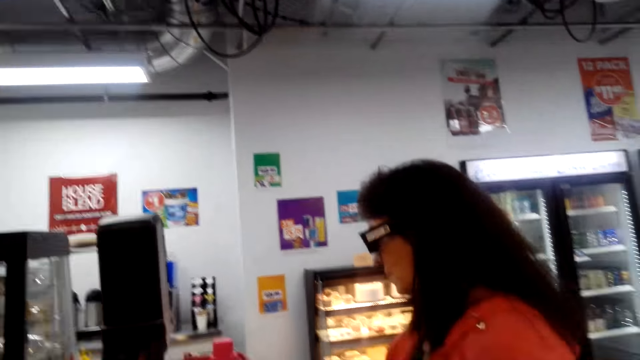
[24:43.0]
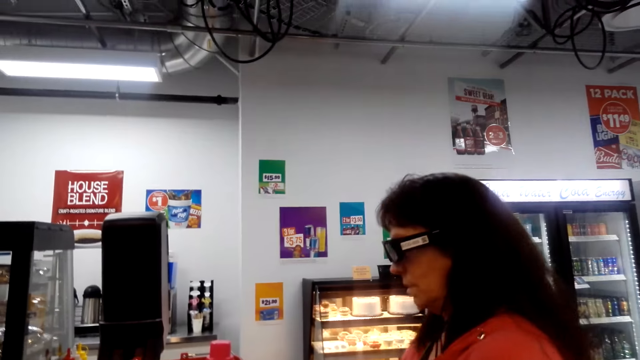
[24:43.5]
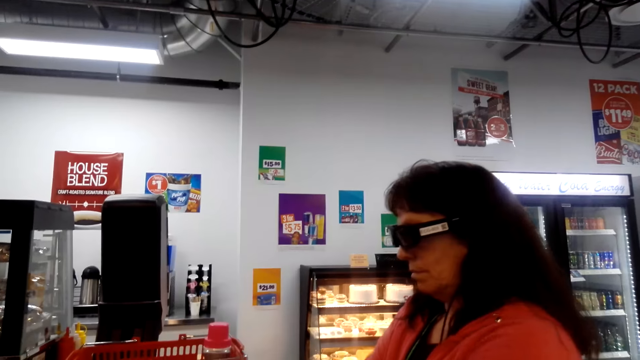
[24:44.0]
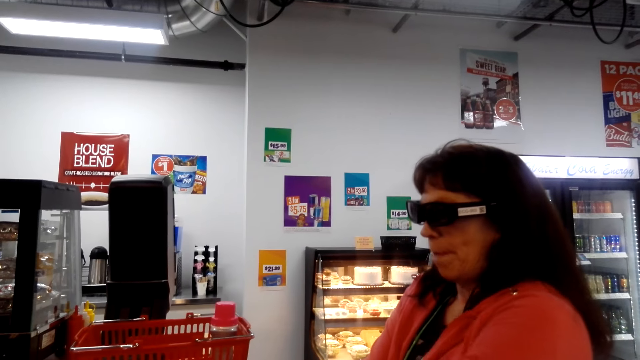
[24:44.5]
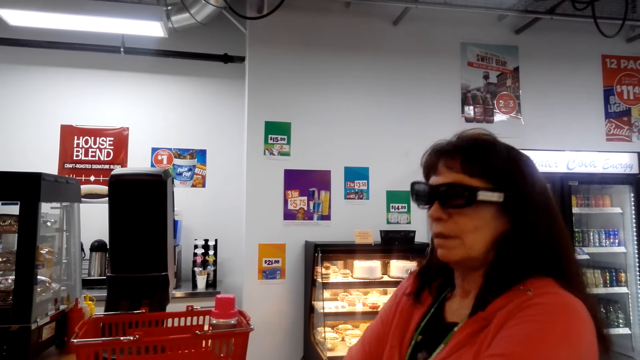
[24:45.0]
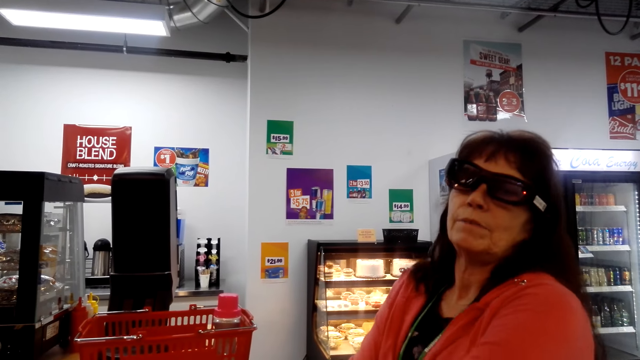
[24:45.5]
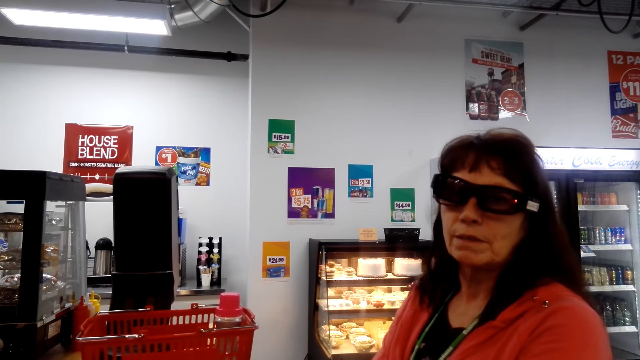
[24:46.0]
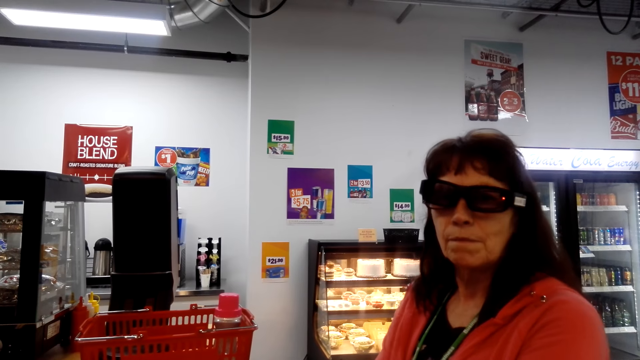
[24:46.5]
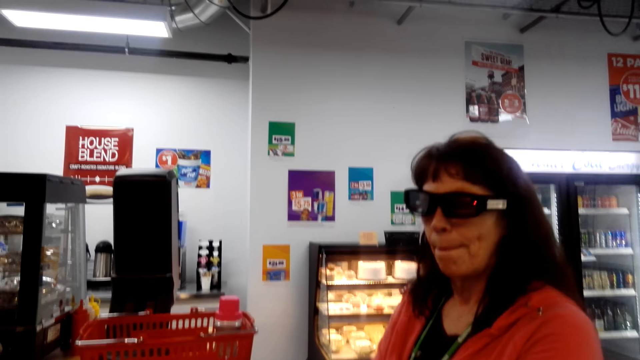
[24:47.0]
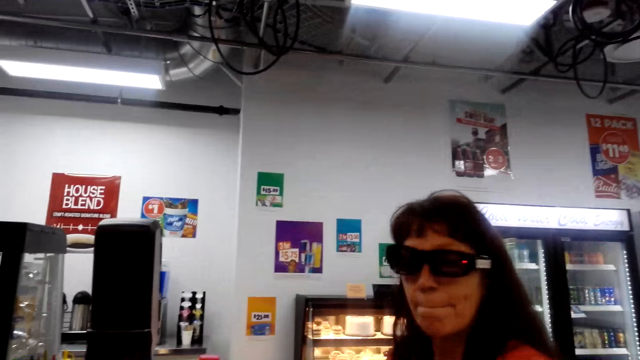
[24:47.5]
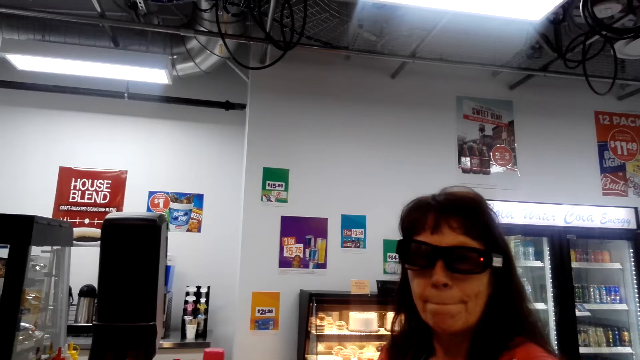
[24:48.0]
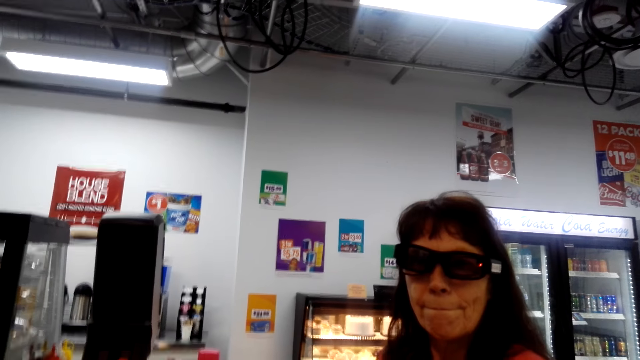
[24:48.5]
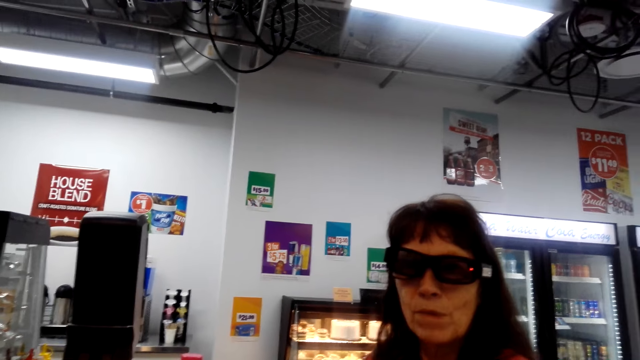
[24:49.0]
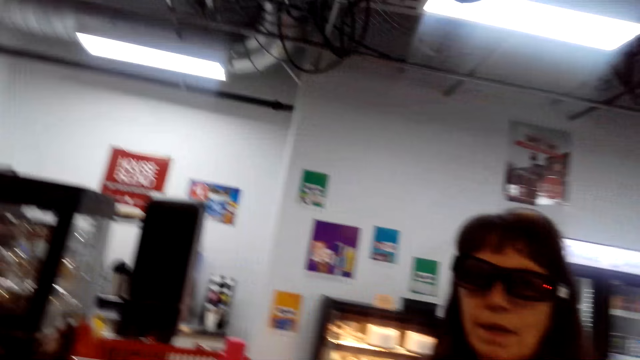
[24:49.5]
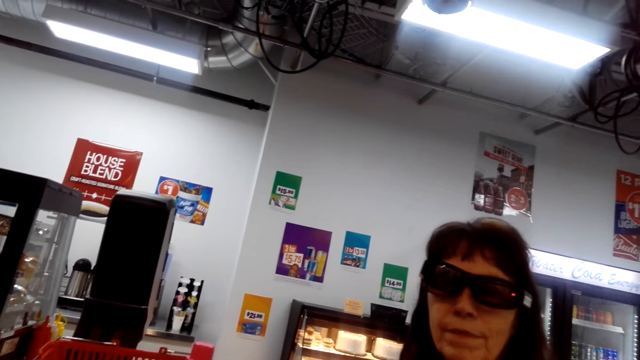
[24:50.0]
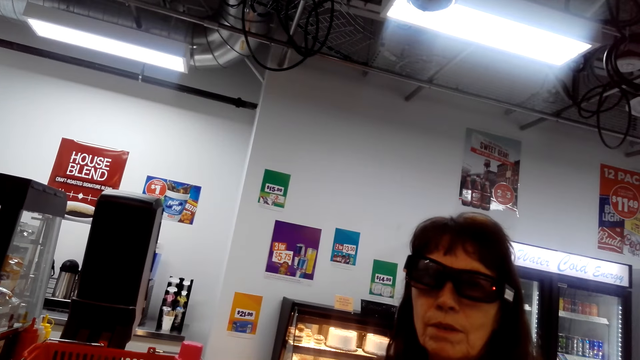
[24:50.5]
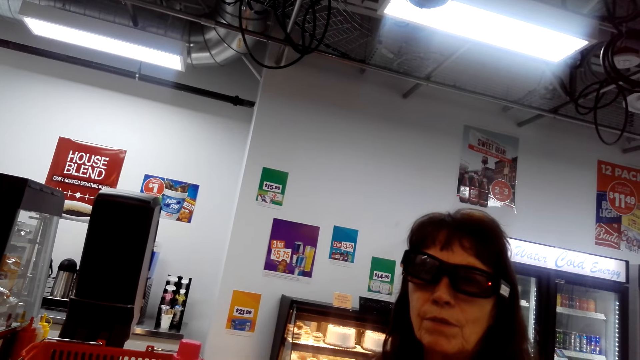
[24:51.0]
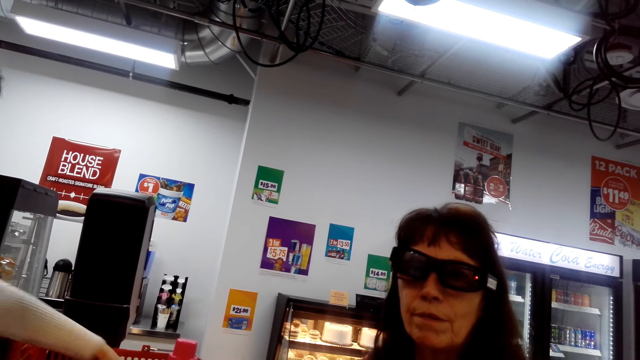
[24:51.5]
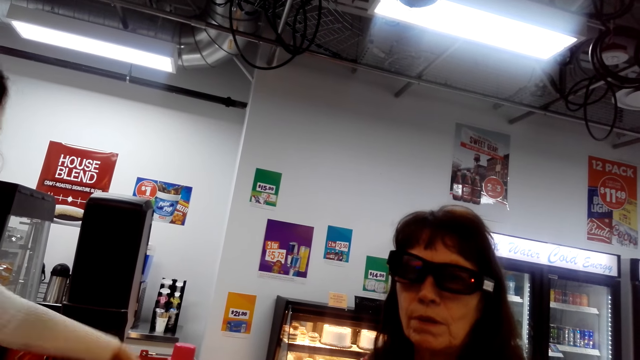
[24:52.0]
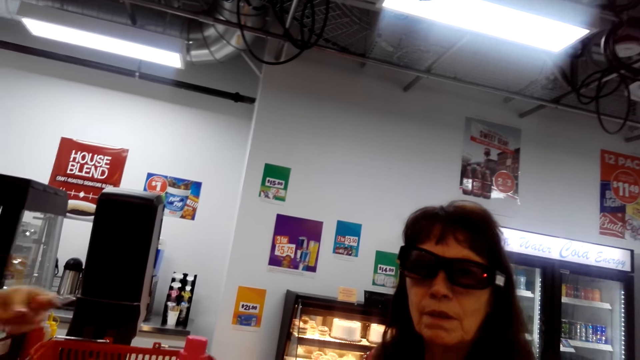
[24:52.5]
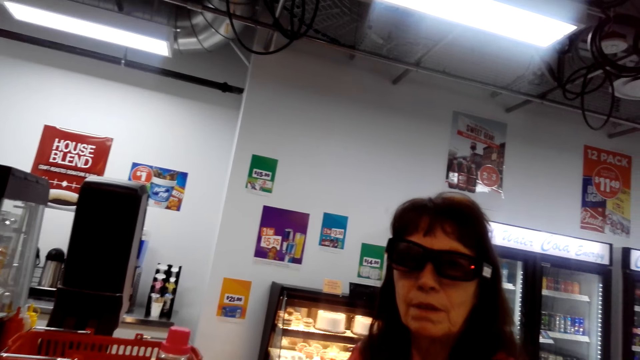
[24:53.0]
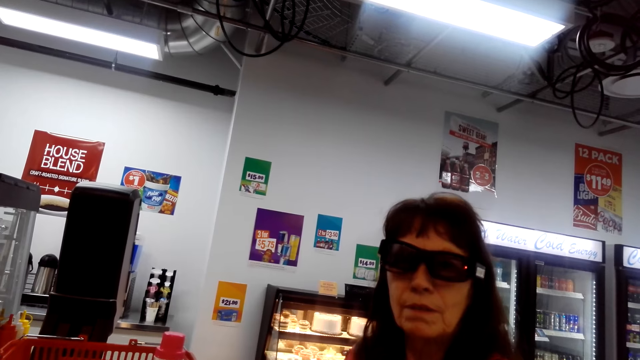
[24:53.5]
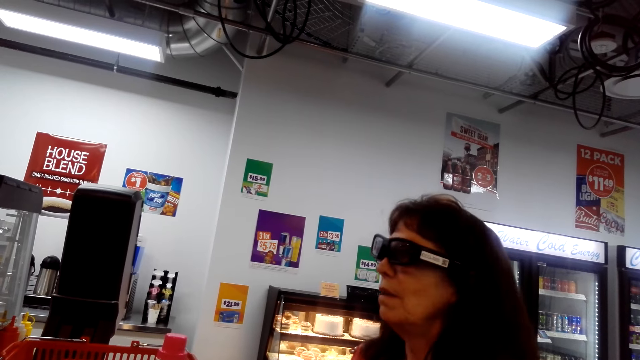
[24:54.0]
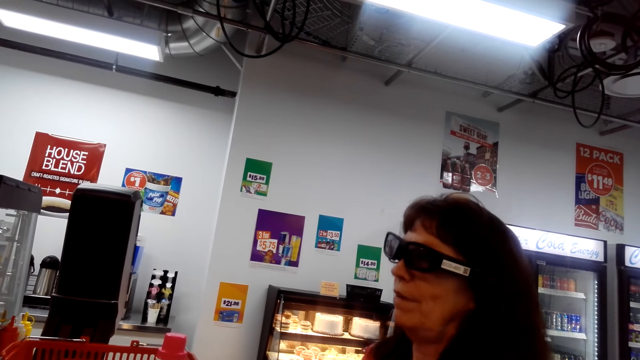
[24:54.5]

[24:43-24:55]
A woman converses with the camera wearer. The camera wearer converses with the woman. Another woman types on a calculator. The camera wearer looks in front. They converse with the first woman.

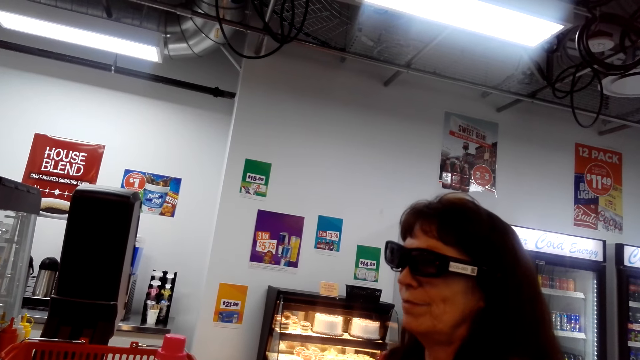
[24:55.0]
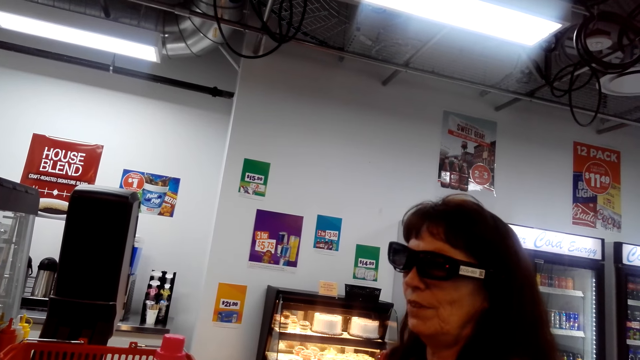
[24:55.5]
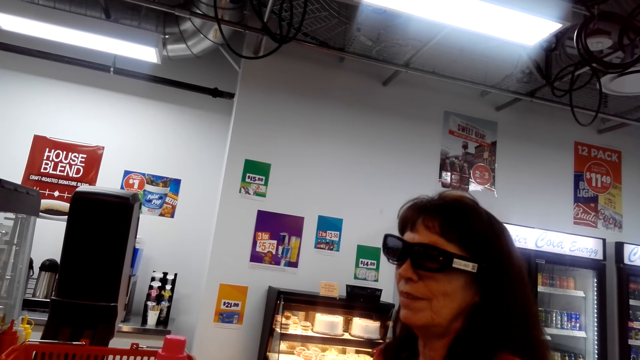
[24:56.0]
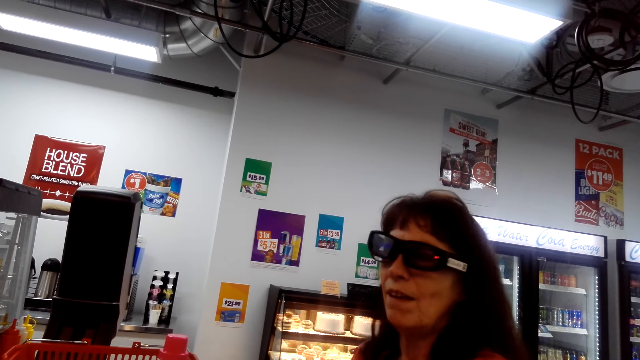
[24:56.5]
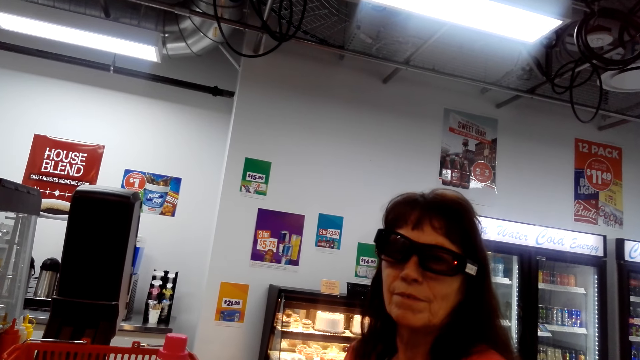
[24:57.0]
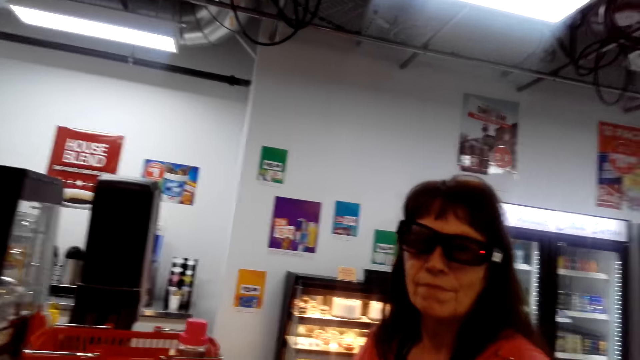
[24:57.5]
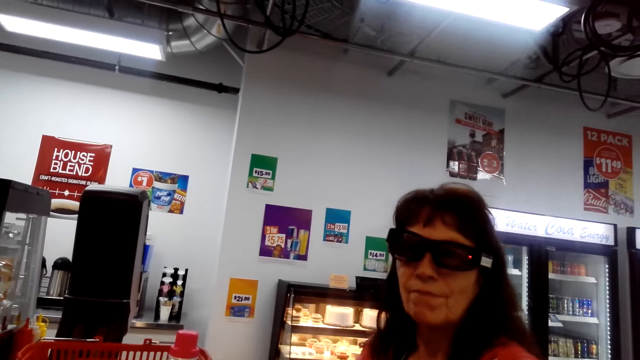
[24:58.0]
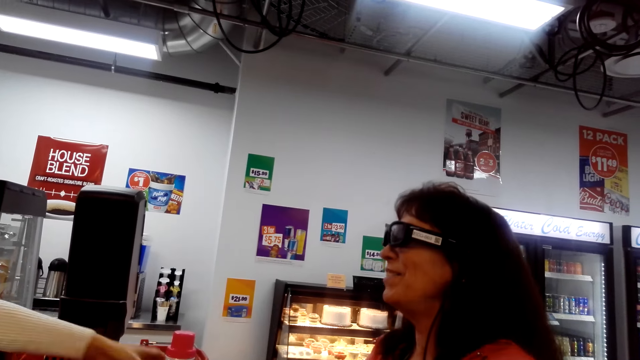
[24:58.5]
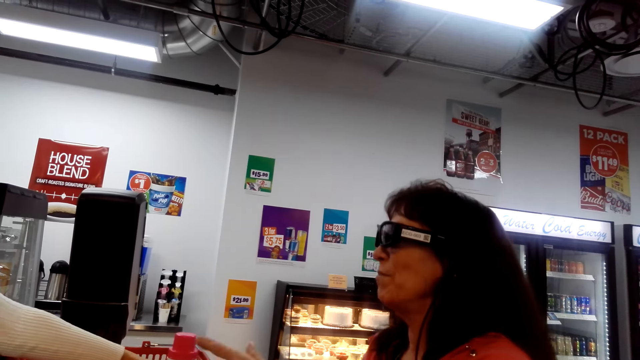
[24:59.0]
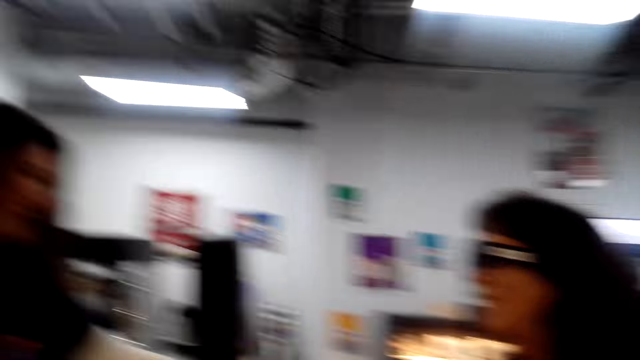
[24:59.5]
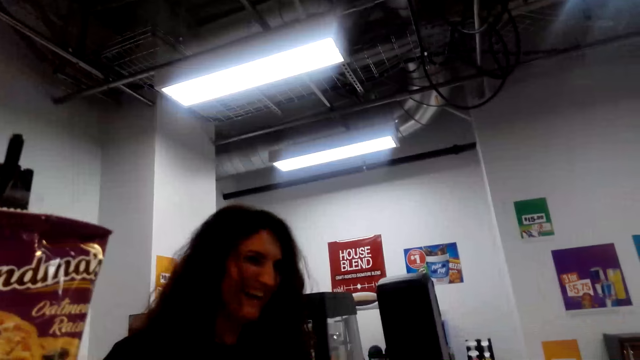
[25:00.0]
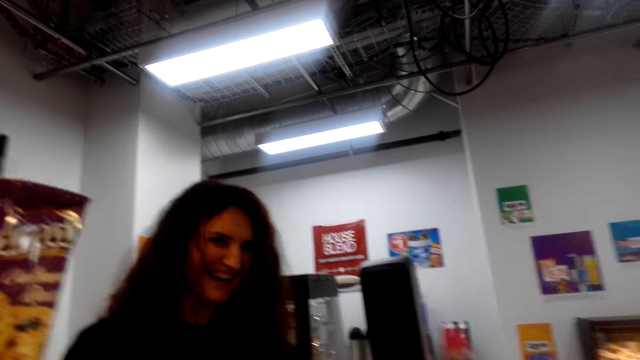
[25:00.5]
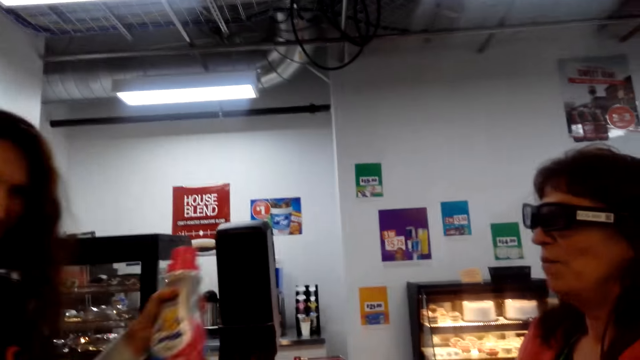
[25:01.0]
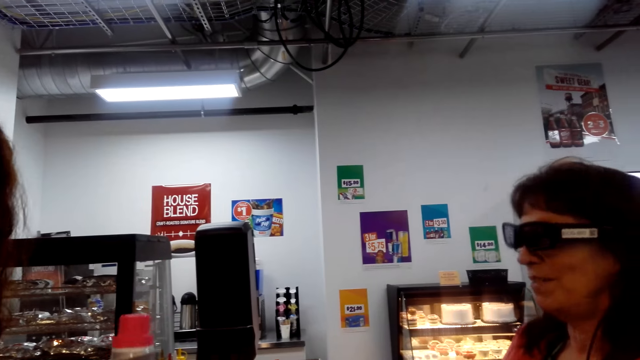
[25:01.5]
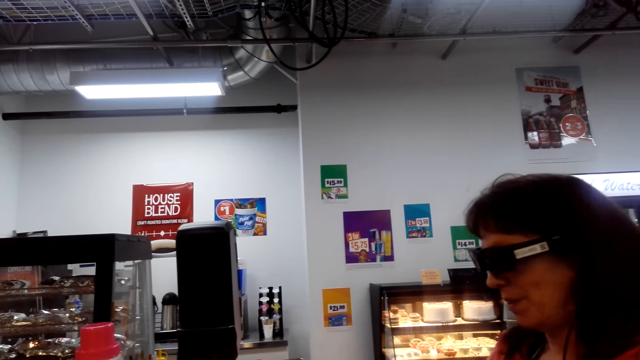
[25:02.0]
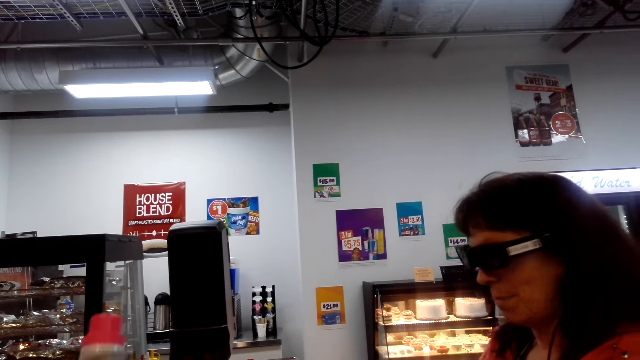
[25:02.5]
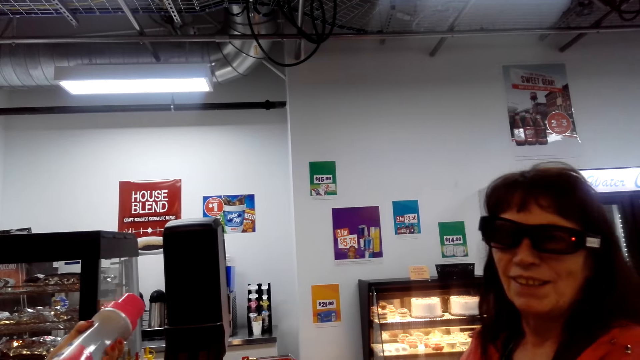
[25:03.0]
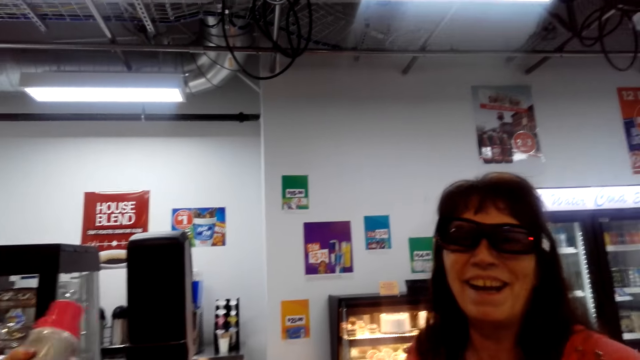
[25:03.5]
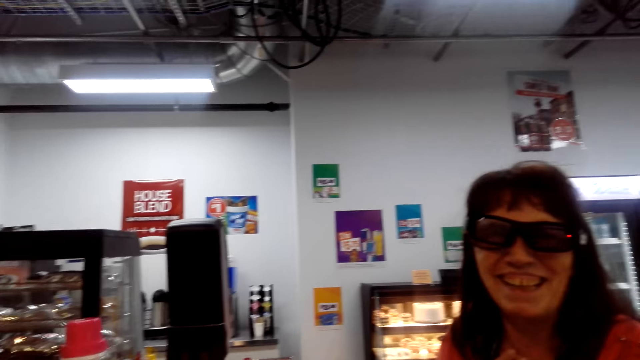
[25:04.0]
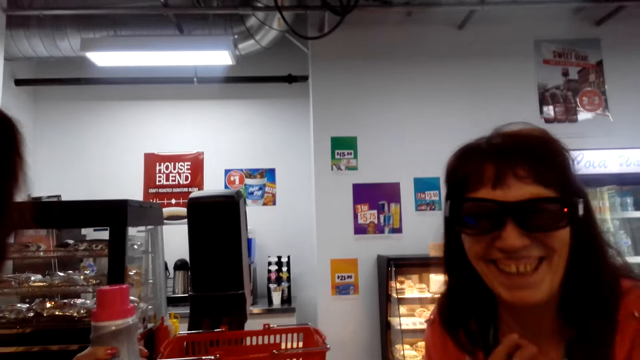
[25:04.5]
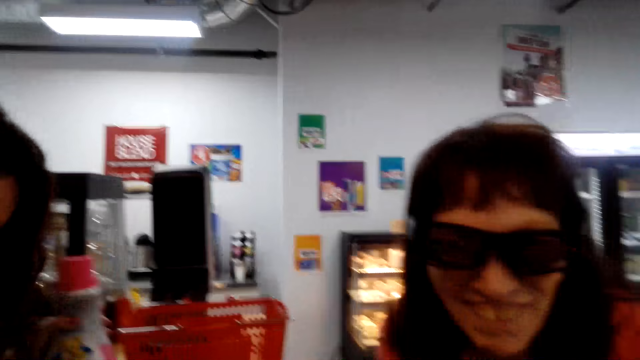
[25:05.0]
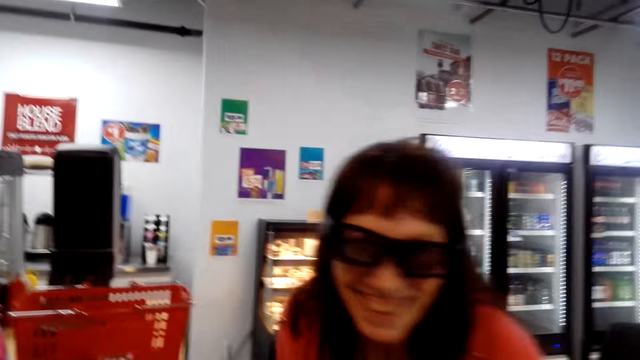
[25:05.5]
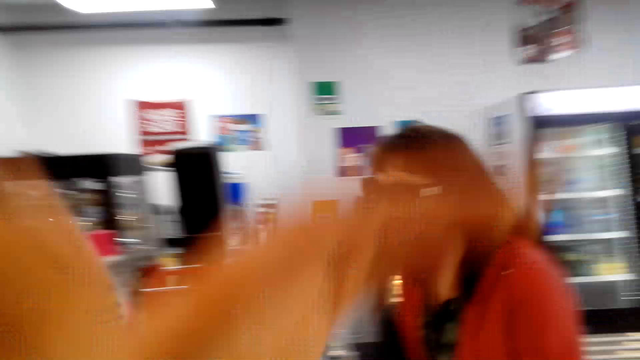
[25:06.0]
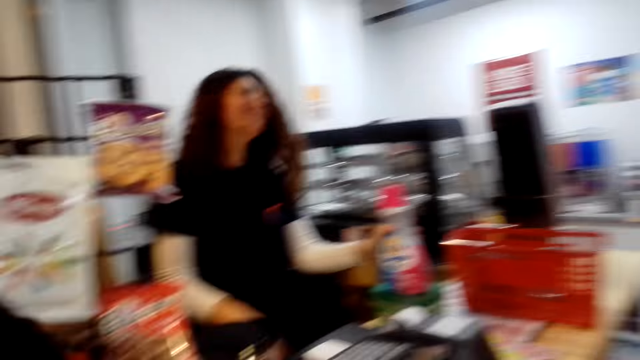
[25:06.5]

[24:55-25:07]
The camera wearer looks sideways. They look in front. A woman laughs.
